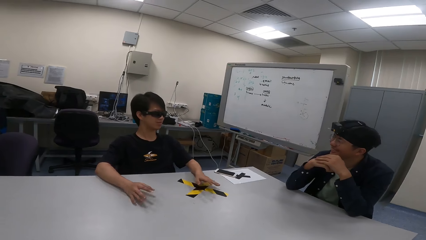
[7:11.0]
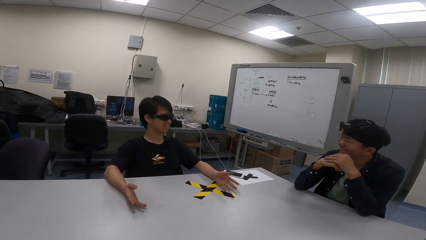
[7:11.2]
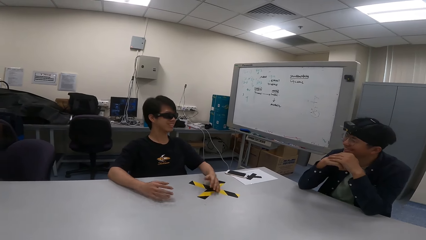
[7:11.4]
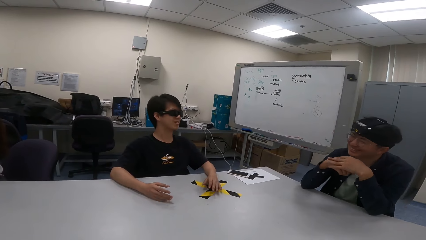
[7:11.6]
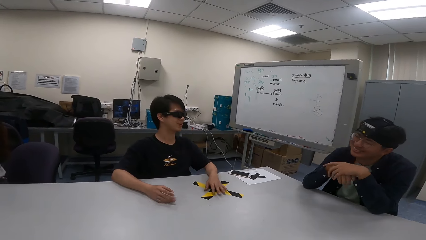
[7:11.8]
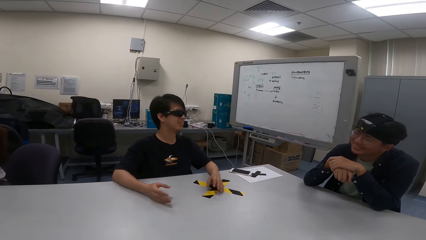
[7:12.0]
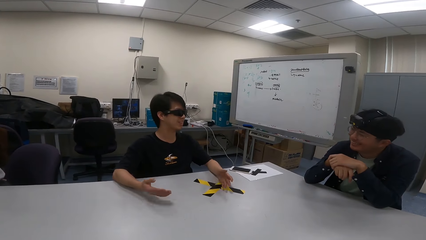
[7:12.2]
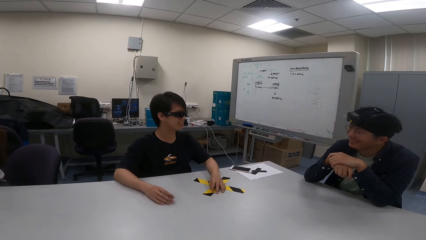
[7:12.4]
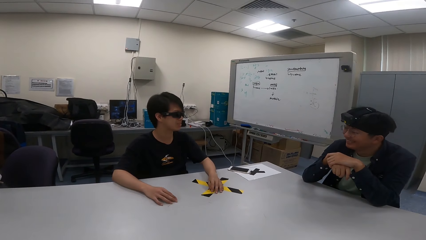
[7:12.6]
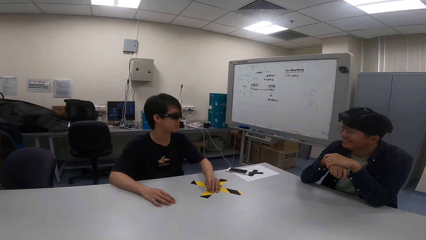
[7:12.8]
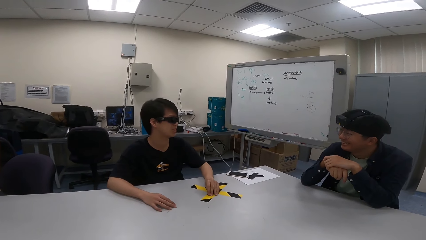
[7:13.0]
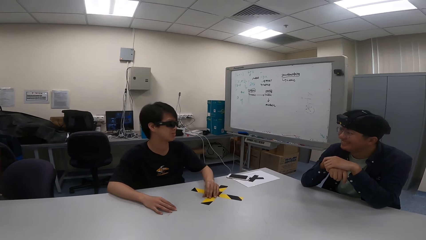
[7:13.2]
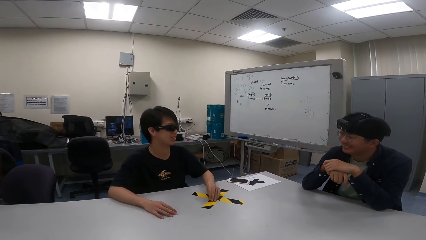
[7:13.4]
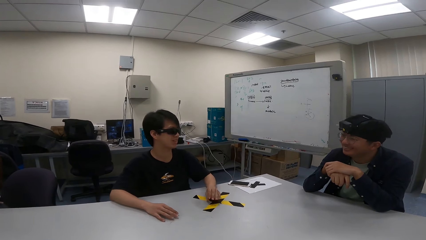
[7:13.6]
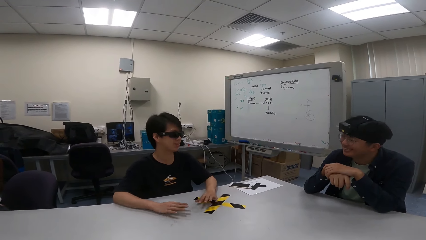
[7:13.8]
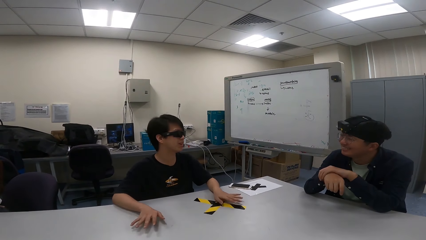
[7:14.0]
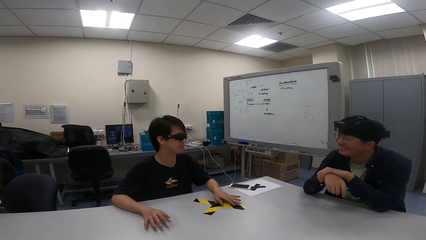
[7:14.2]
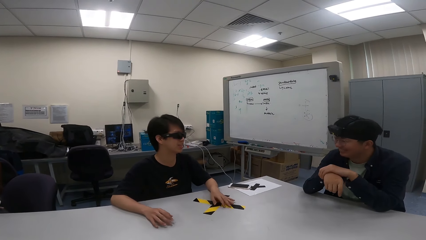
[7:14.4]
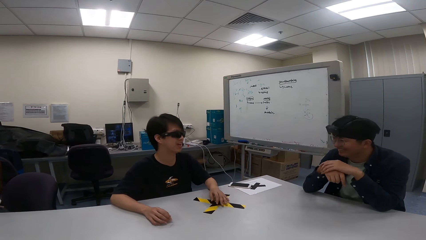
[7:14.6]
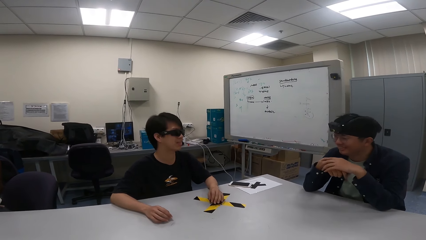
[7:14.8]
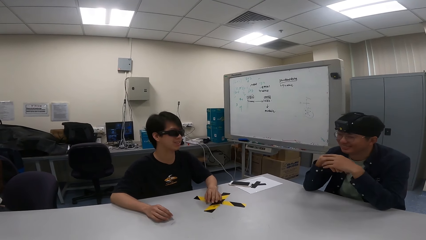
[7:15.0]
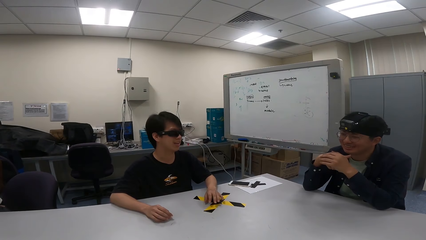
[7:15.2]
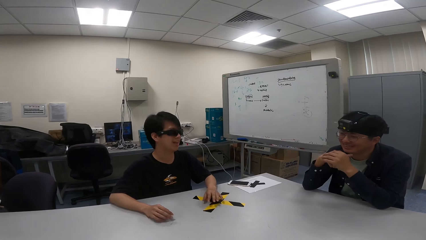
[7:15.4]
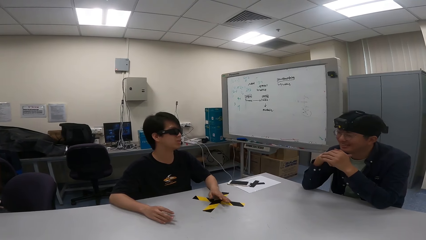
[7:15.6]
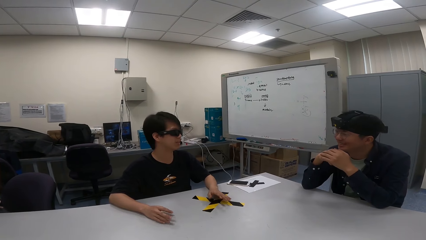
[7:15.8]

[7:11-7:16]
A boy nods.

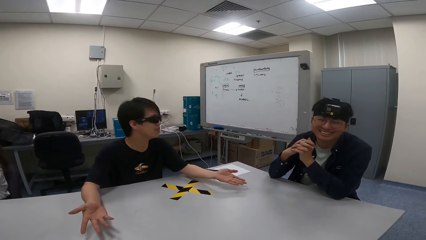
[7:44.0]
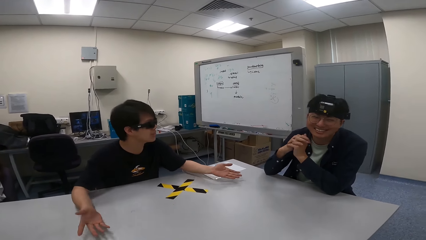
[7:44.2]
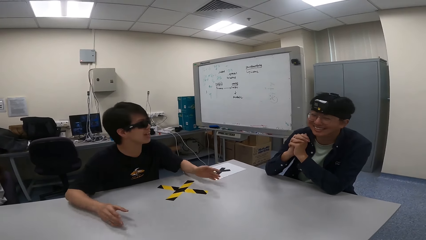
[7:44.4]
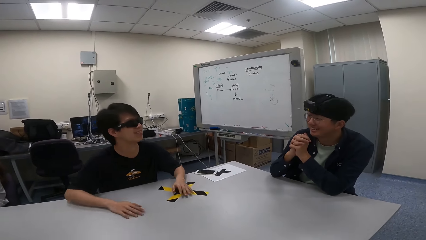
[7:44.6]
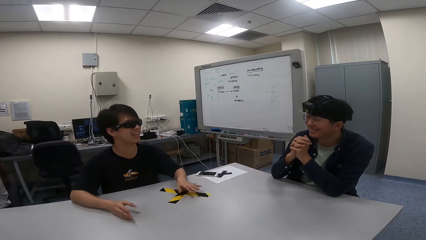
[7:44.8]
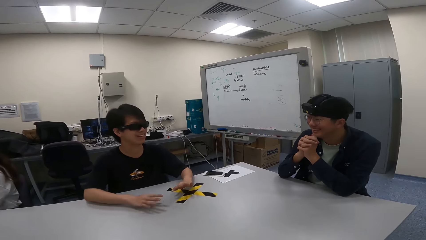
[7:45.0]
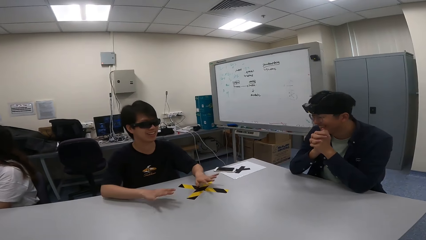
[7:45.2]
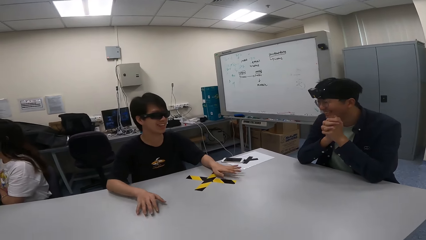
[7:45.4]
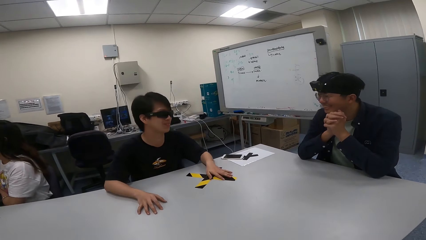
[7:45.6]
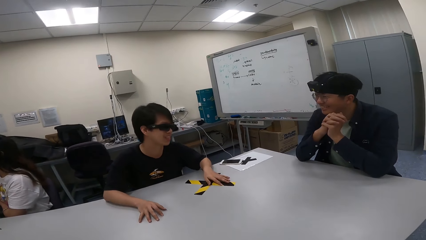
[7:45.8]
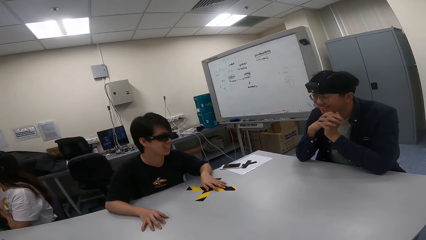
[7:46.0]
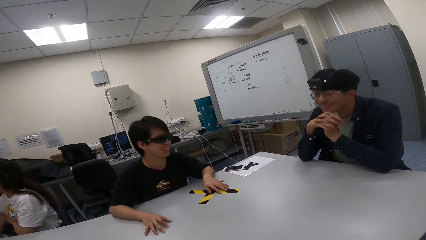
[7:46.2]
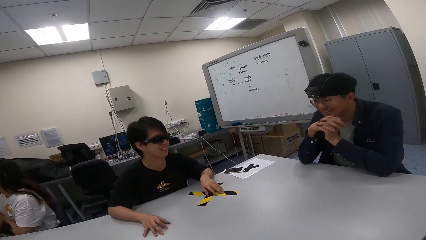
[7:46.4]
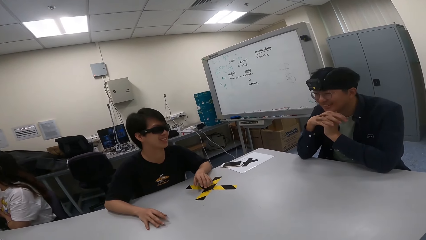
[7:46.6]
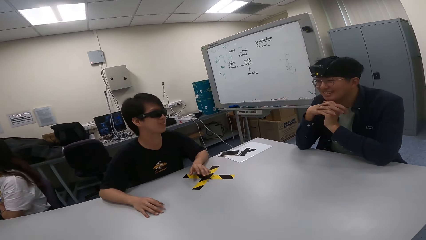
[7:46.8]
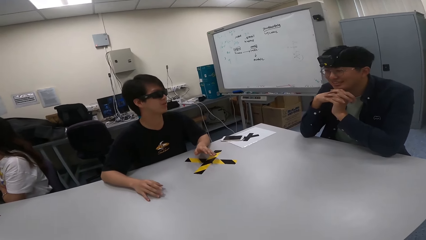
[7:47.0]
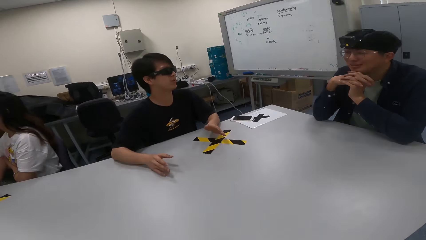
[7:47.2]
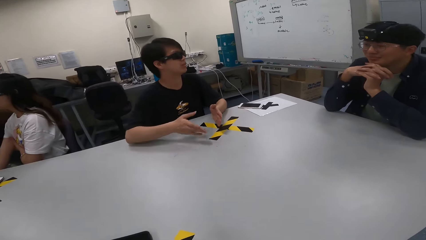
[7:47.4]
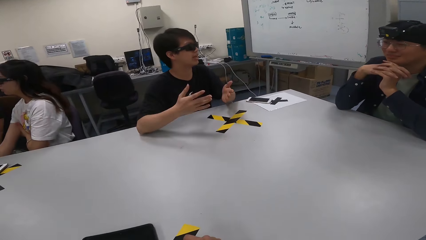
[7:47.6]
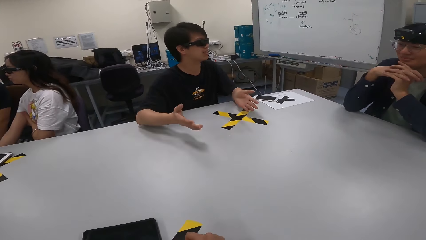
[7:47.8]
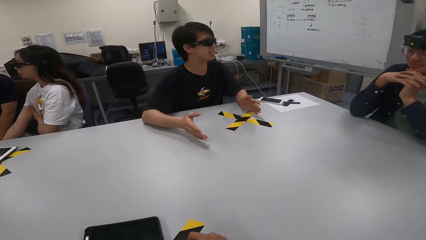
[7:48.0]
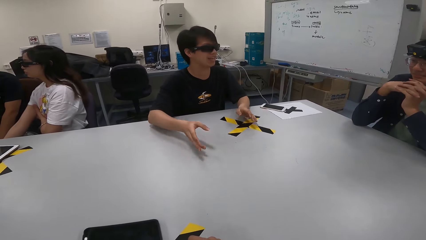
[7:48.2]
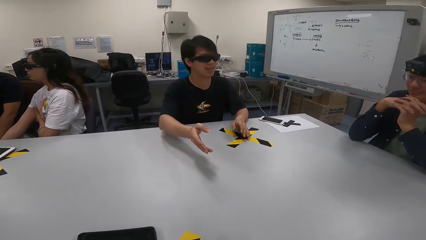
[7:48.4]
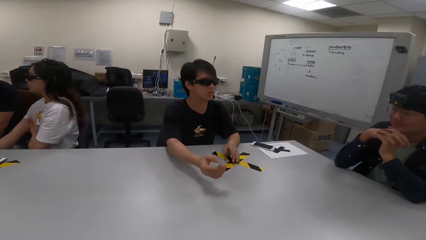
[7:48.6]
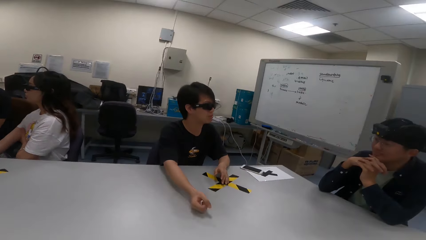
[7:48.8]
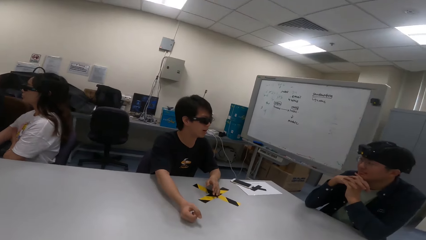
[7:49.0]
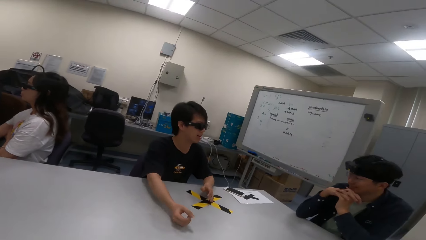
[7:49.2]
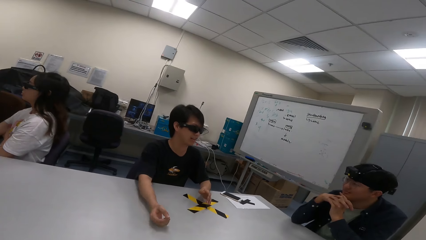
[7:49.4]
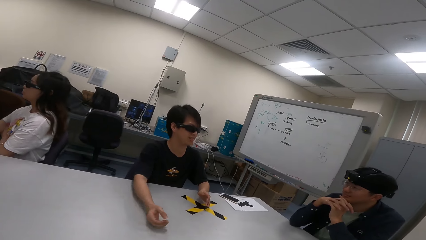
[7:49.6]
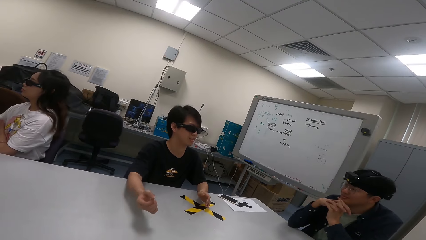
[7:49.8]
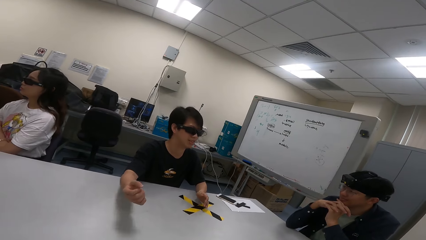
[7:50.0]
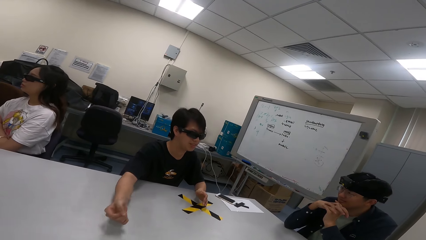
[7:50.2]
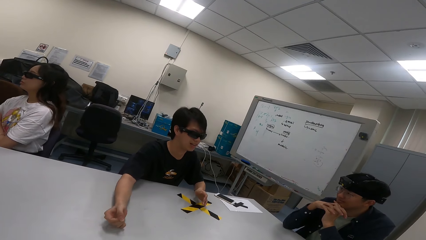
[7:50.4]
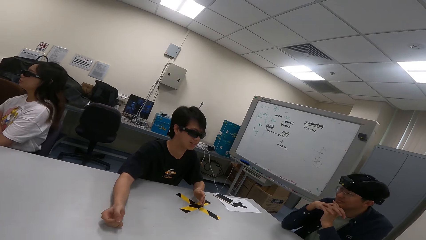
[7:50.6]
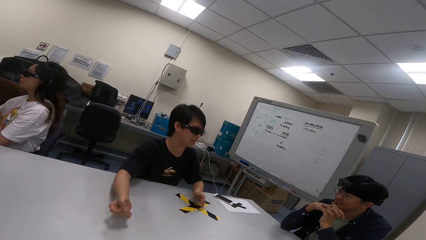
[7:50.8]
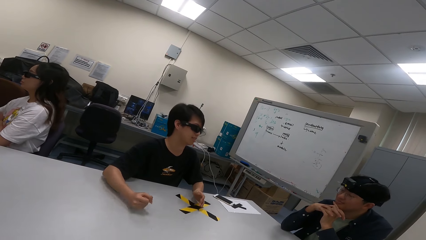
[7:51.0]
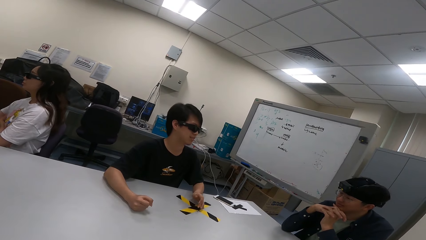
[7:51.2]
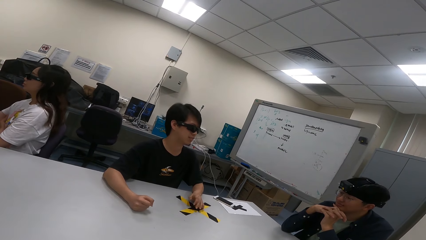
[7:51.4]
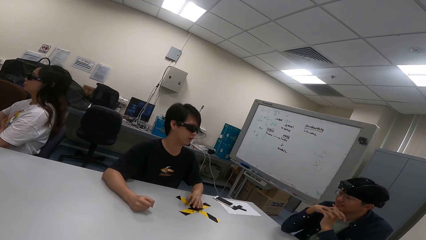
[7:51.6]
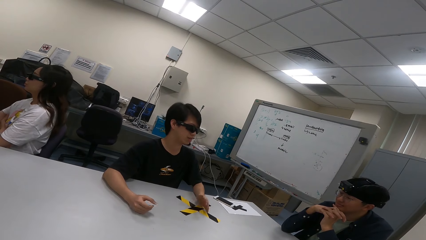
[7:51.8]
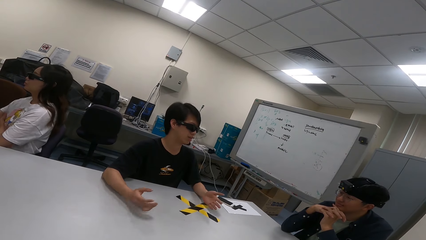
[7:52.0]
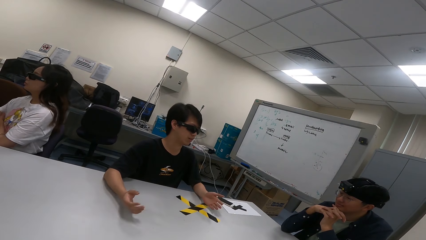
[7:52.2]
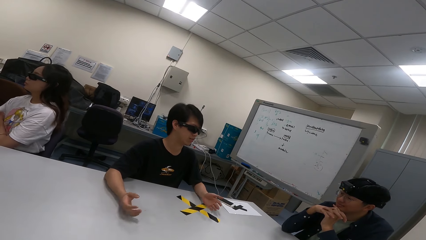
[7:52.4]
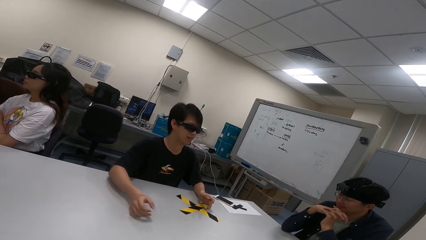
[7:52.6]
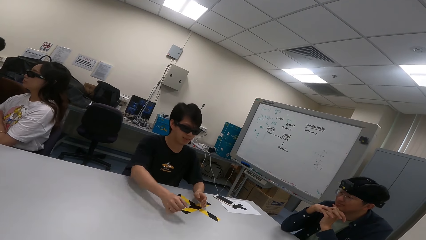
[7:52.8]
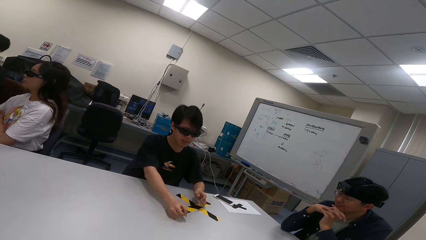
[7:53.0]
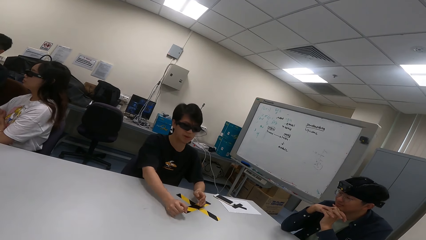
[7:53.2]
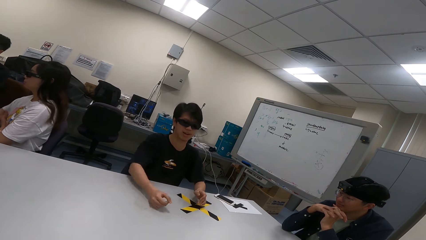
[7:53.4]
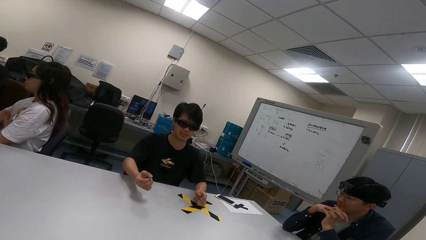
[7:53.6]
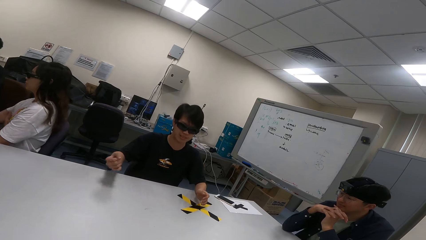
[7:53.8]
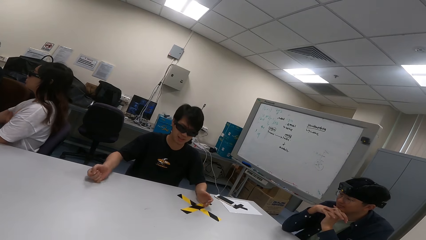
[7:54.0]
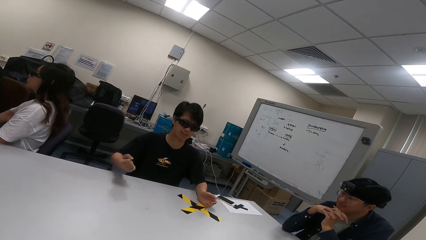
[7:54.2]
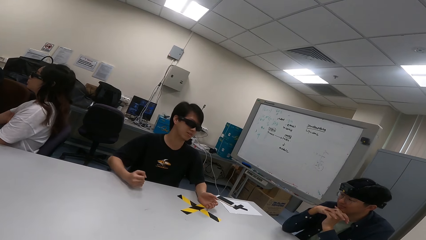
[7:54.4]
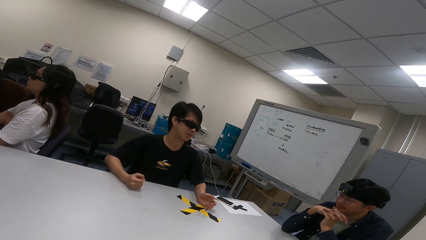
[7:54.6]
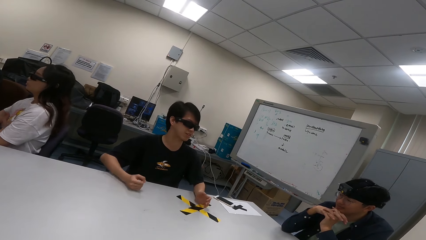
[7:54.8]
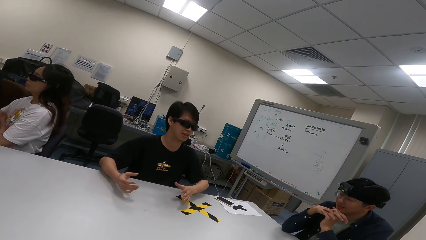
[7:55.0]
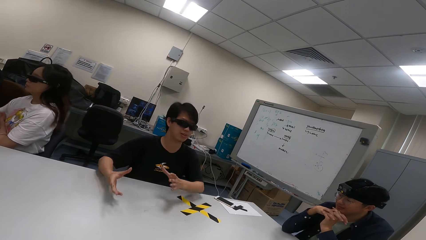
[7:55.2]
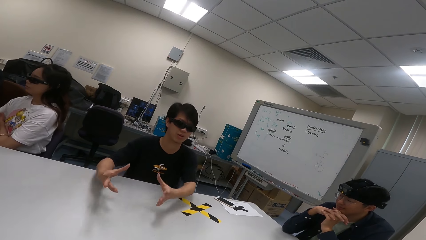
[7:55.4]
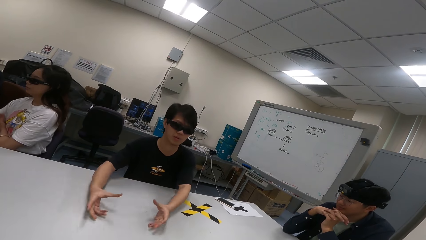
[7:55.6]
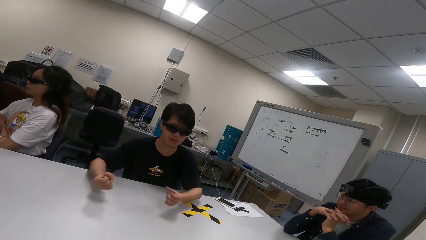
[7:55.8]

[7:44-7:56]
The camera wearer looks at a girl. The girl swings on the chair.
